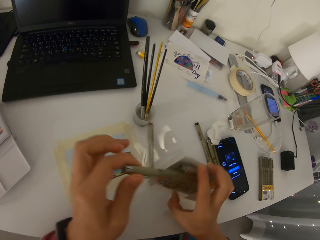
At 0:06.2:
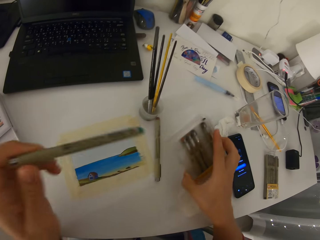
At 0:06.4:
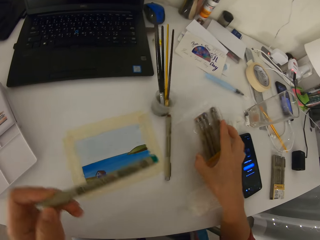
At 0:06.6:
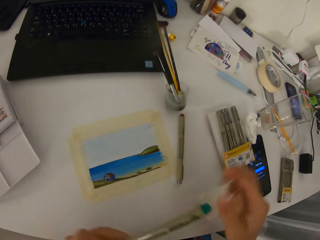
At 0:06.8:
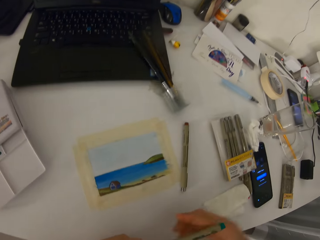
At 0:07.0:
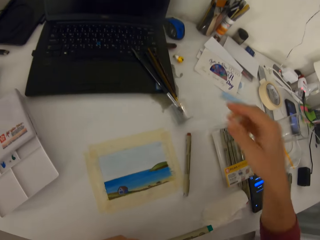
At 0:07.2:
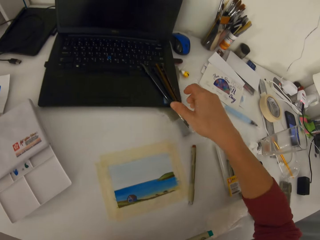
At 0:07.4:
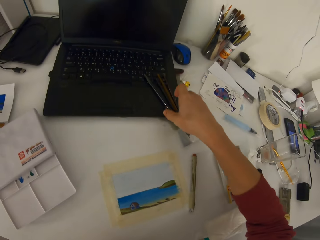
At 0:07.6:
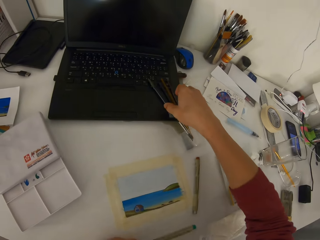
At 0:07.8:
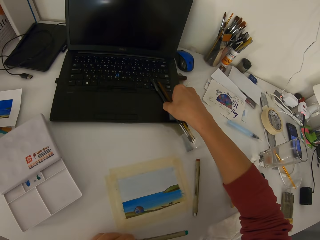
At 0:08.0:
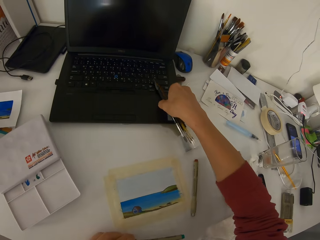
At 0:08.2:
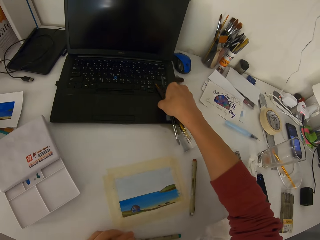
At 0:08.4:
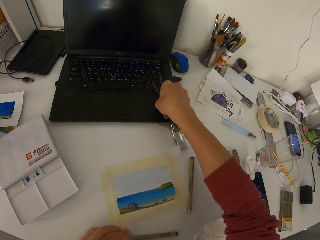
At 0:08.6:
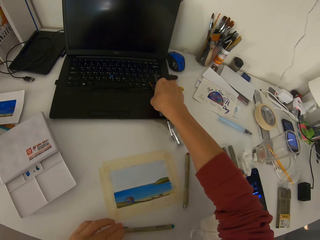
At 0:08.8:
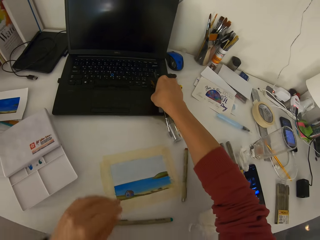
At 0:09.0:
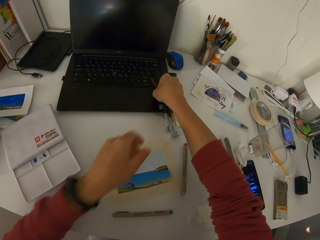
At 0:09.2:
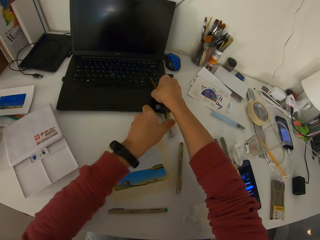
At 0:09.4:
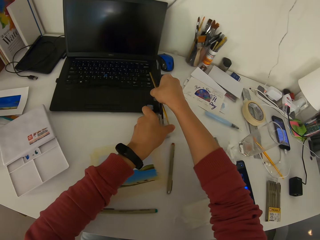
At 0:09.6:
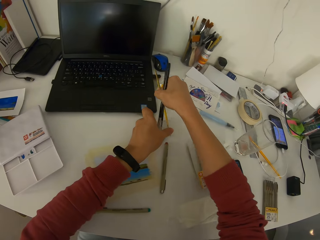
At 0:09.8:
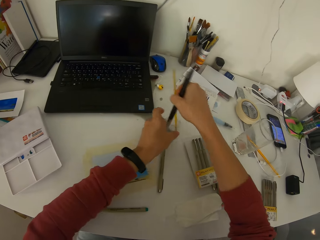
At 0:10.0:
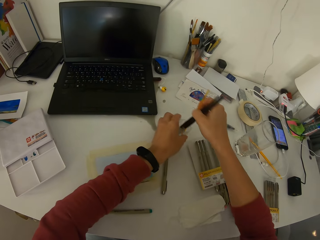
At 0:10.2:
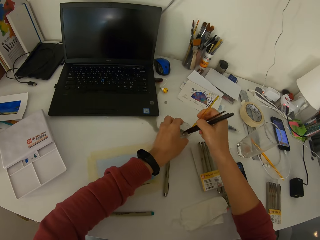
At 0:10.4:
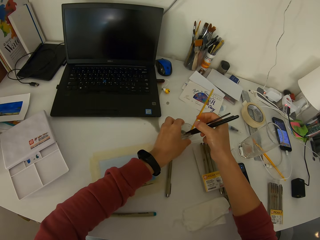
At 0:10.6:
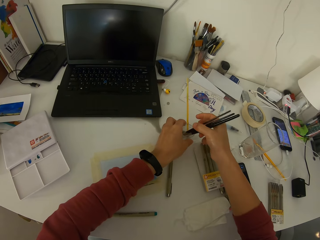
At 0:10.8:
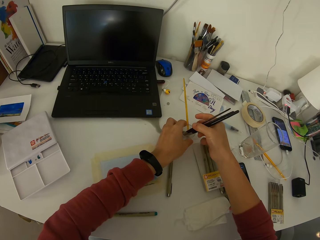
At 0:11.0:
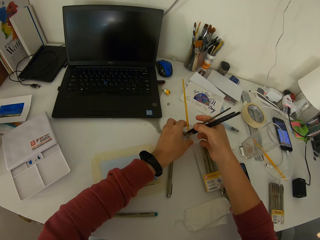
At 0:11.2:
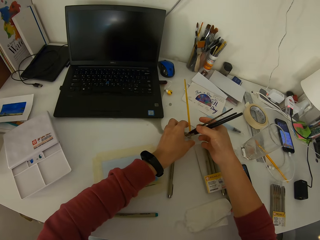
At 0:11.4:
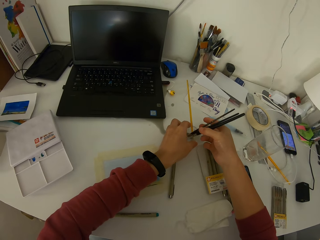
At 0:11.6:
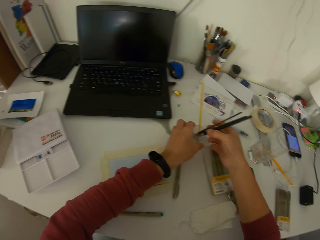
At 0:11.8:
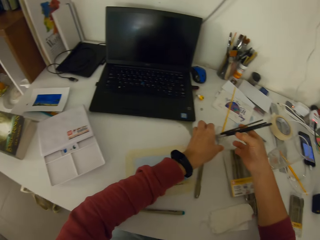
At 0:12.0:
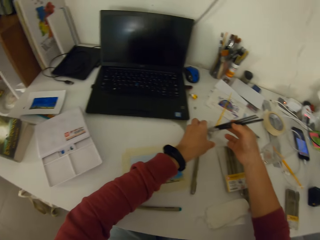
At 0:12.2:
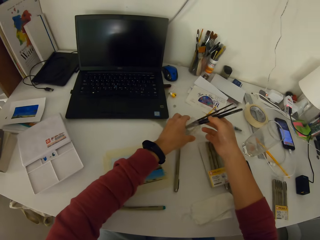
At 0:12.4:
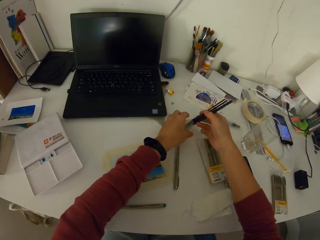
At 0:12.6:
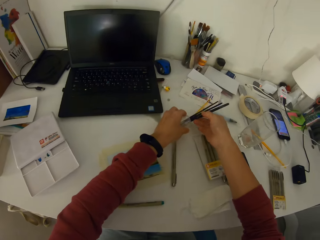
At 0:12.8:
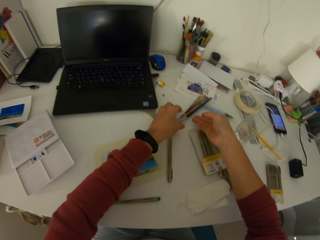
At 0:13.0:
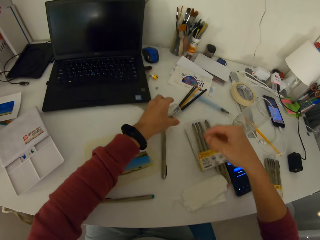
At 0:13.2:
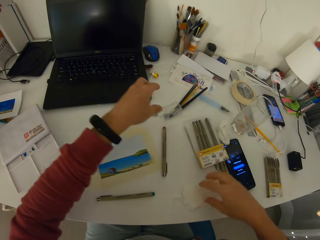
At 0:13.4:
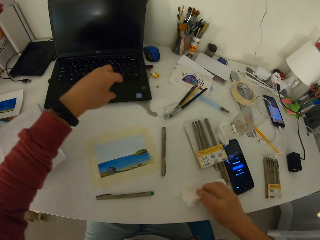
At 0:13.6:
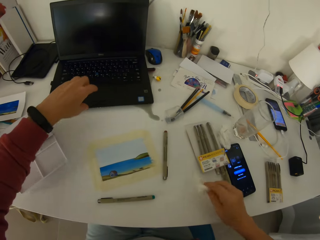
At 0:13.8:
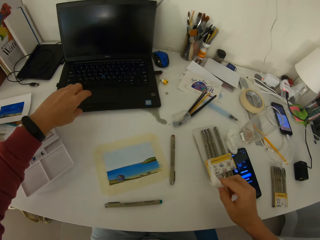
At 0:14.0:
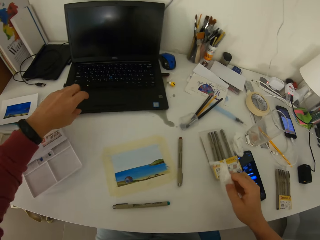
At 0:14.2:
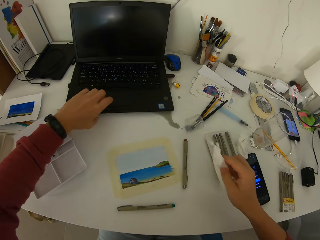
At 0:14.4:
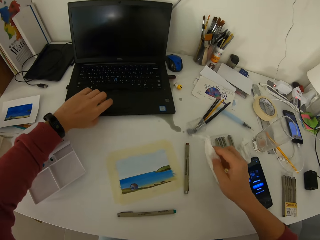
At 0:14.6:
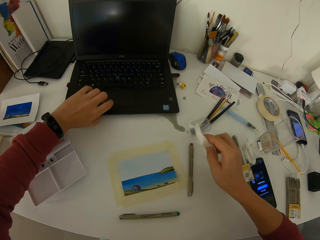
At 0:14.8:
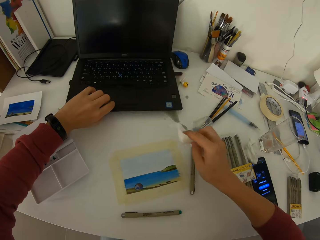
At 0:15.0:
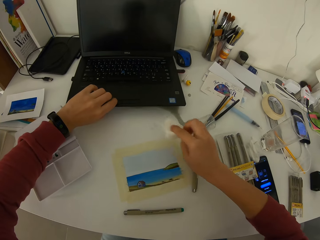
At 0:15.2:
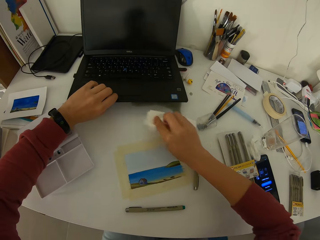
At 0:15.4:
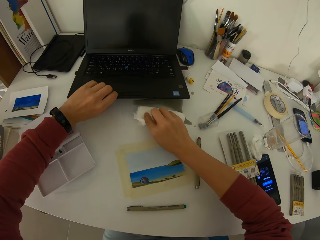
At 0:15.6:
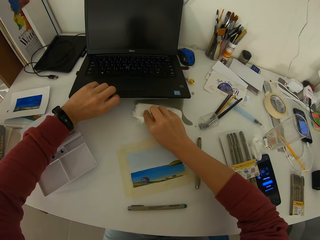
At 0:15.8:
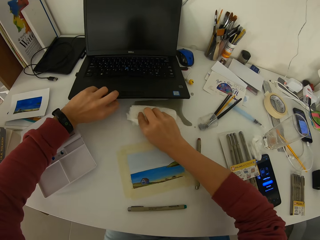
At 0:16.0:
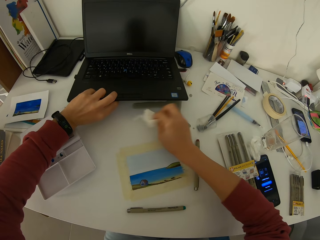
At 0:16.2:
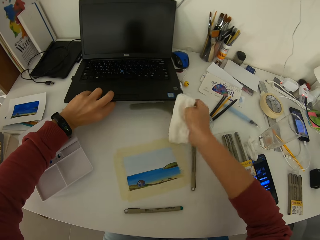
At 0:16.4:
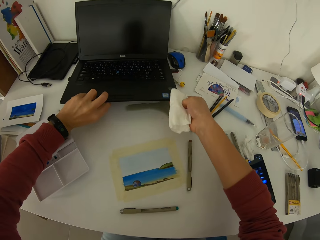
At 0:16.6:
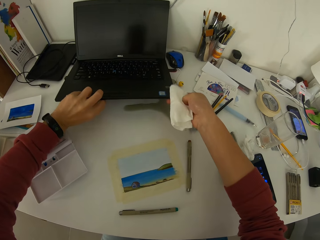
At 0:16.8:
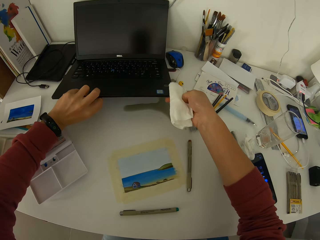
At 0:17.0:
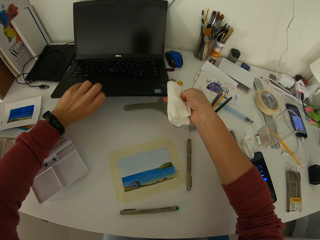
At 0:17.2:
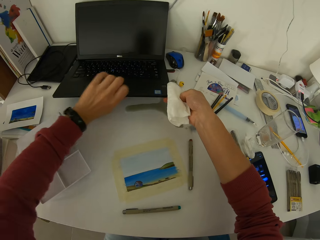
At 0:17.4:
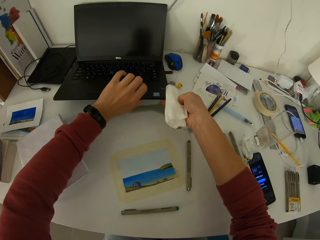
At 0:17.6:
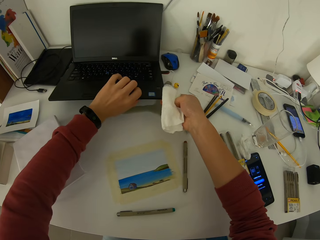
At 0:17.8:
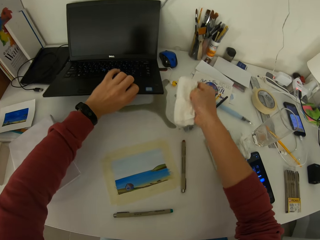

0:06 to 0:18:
The camera wearer picks up a color pen from the packet of color pens. She drops the packet of pens on the table with her right hand. She lifts up a cup and color brush. She drops the cup and color brush on the table. She picks up a paper napkin from the table. She lifts up the laptop. She dries below the laptop.

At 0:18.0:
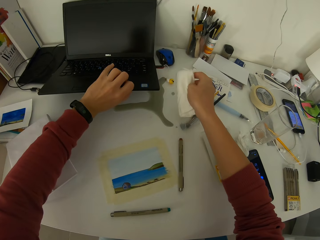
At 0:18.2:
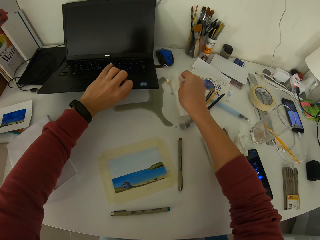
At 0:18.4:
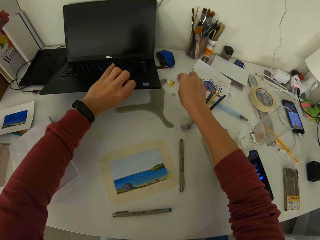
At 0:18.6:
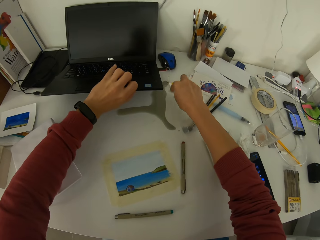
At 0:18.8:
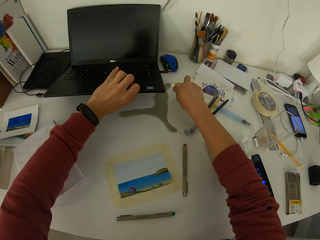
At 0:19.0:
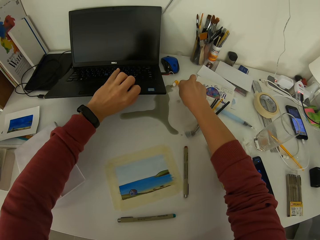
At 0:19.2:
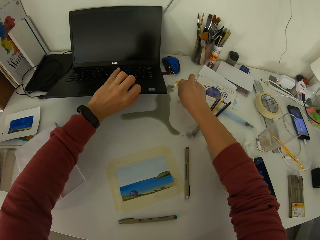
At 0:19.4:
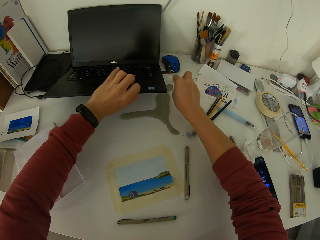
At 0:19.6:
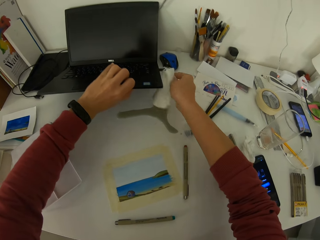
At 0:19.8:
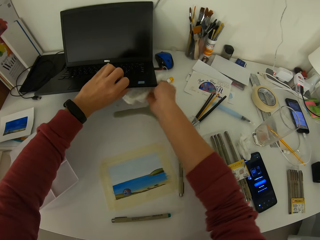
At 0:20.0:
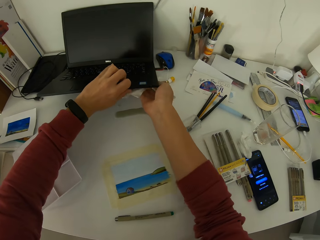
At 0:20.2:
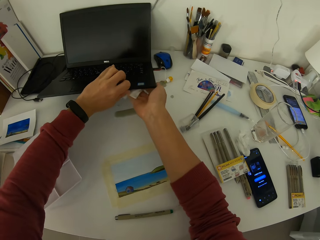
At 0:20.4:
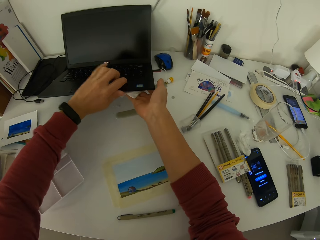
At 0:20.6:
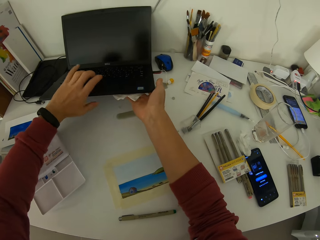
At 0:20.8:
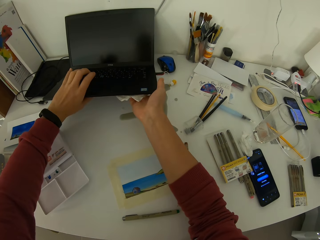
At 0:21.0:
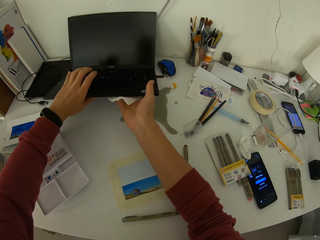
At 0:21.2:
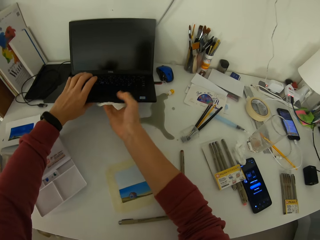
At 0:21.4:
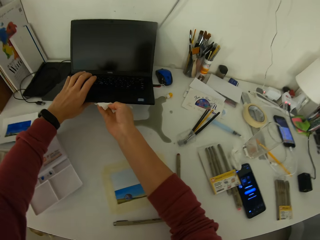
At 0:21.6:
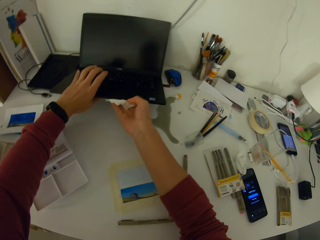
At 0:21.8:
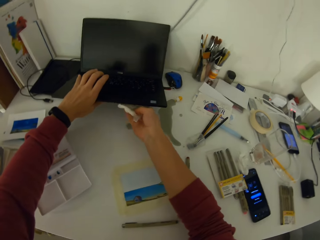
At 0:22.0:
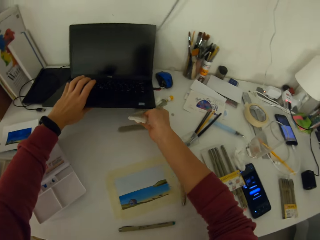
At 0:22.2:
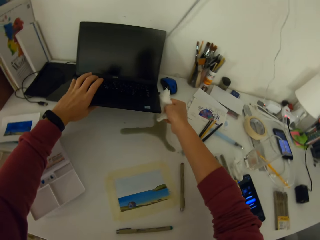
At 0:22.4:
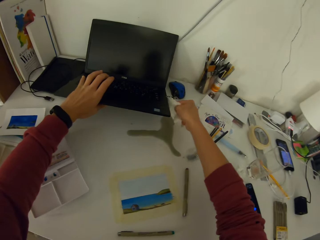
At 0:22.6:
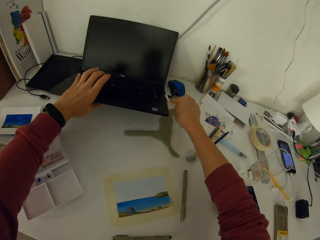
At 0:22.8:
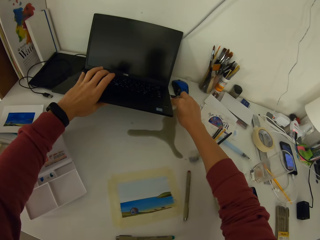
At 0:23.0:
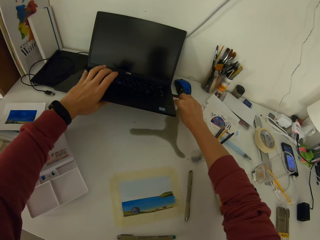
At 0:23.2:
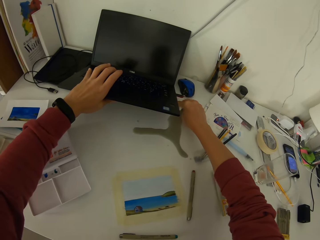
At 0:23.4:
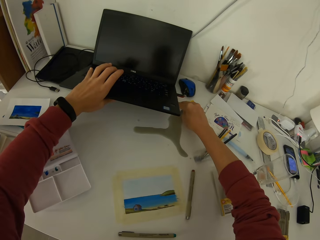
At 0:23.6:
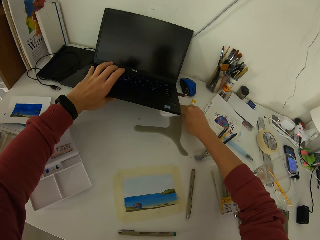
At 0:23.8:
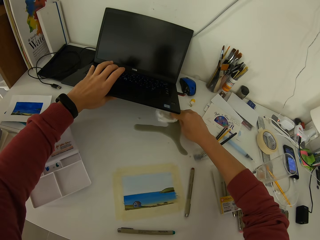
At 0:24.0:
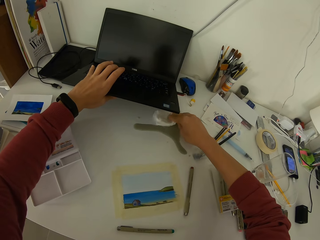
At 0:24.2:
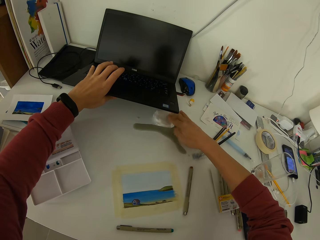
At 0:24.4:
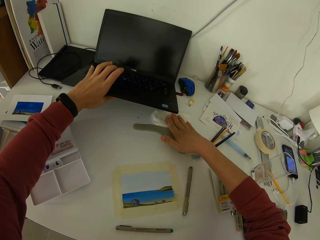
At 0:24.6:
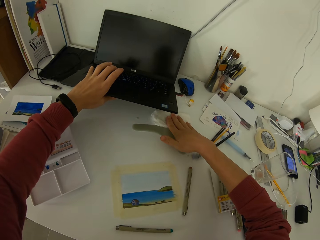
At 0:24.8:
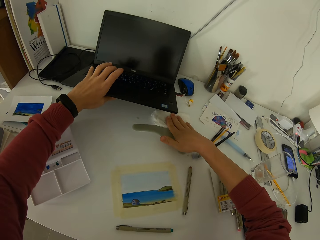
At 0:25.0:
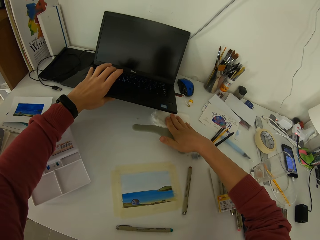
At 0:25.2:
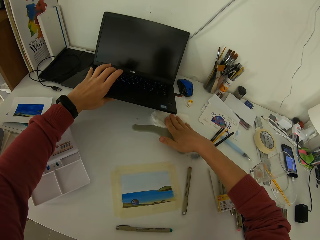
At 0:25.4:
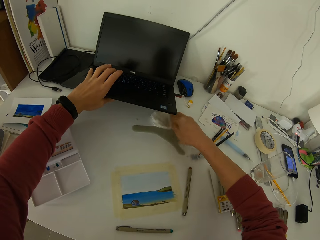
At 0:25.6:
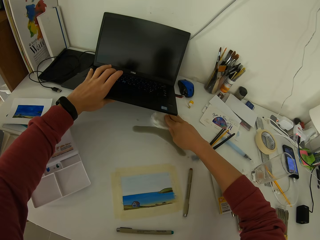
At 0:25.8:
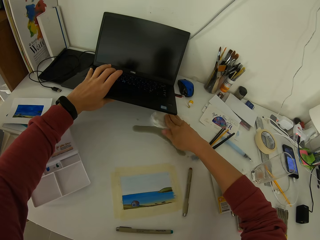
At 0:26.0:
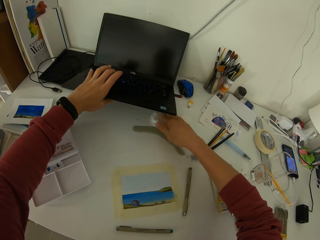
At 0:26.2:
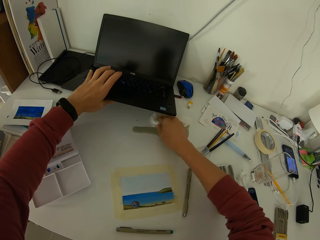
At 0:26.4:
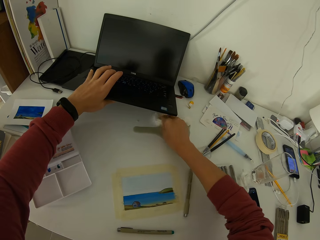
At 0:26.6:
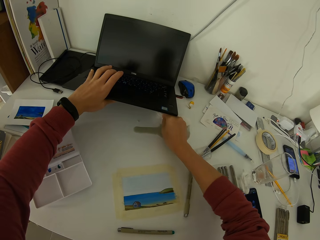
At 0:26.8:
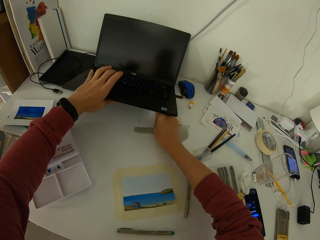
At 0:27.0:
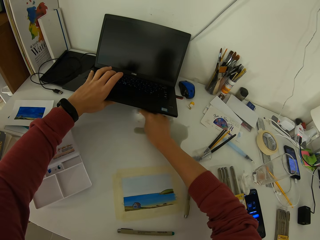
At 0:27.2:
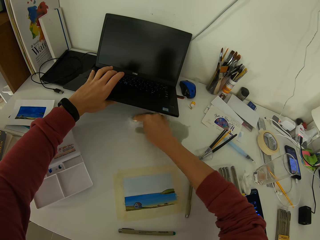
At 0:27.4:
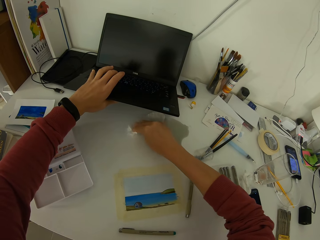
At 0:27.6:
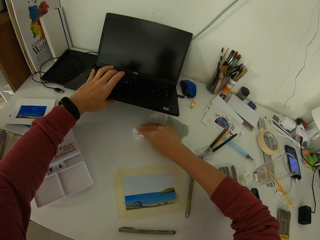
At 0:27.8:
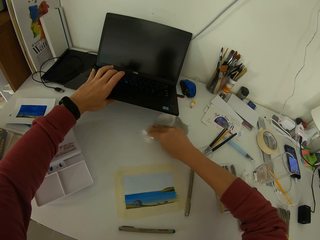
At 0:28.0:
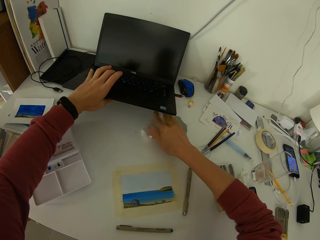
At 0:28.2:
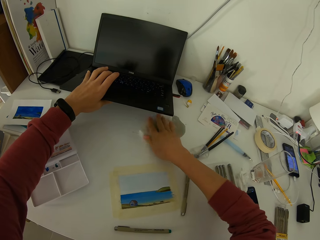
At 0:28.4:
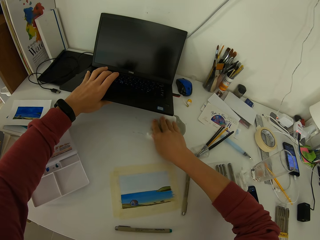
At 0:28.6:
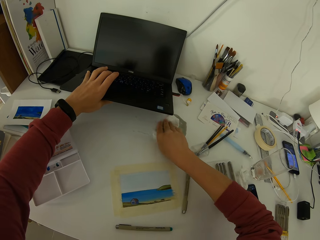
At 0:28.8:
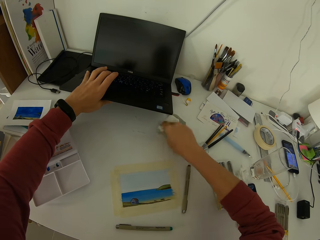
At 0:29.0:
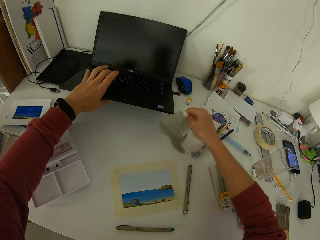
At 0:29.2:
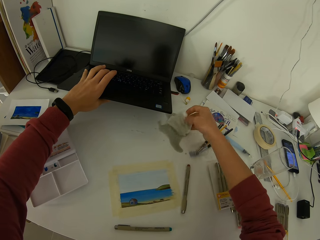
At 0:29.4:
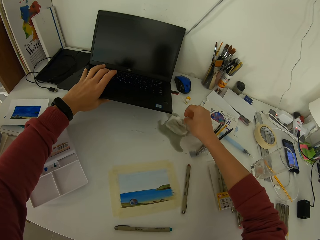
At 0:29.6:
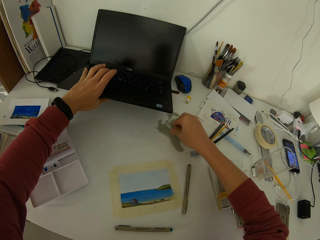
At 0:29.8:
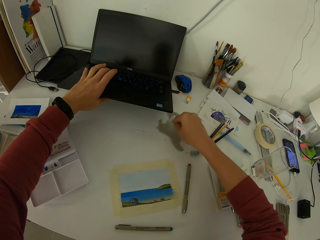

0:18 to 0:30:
The camera wearer holds the laptop and napkin. They wipe water off the bottom of the laptop. They dry the table.
